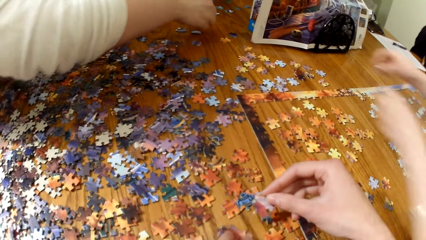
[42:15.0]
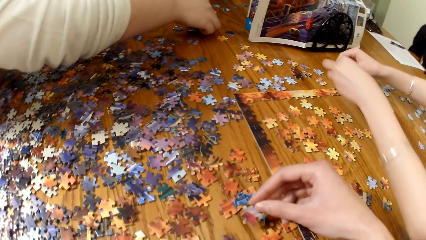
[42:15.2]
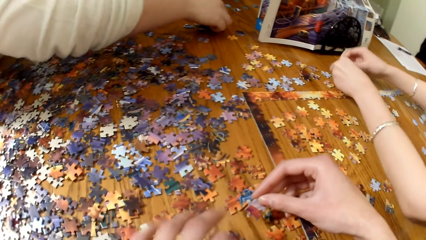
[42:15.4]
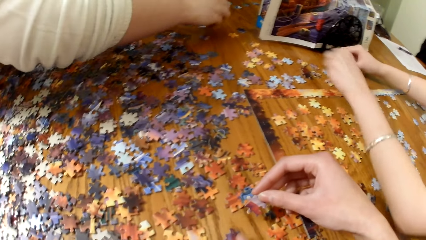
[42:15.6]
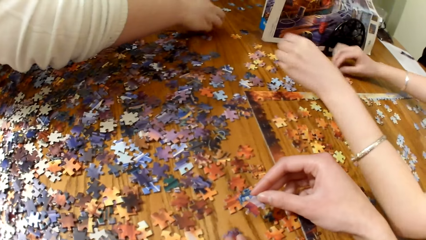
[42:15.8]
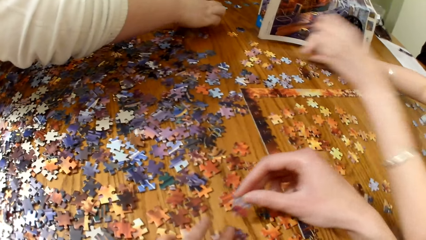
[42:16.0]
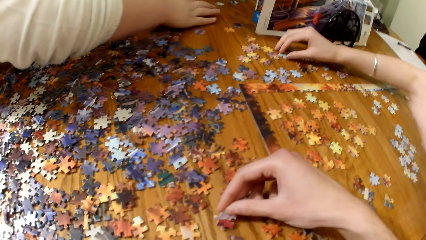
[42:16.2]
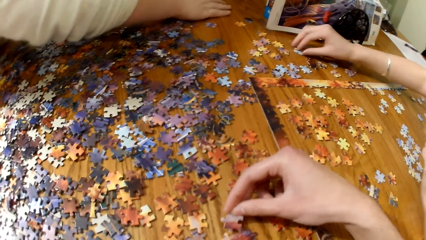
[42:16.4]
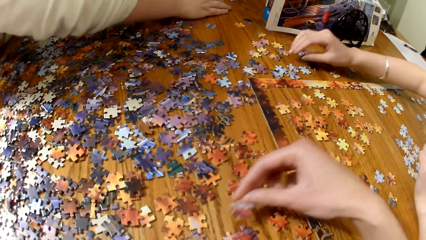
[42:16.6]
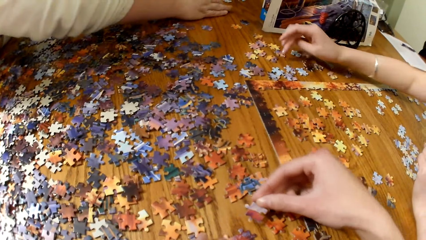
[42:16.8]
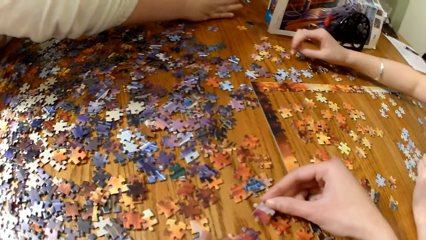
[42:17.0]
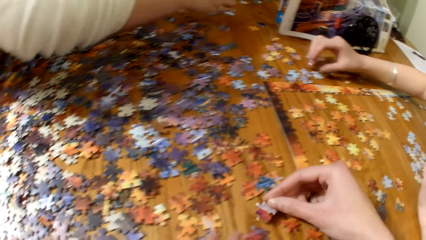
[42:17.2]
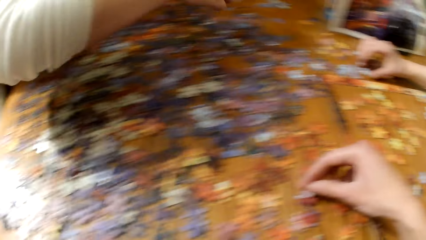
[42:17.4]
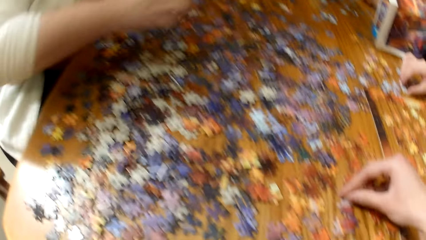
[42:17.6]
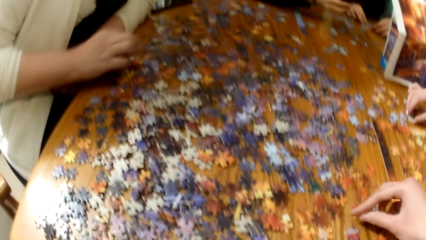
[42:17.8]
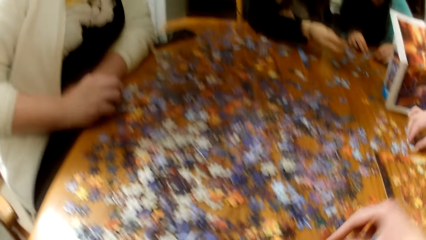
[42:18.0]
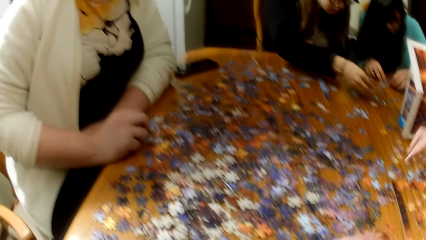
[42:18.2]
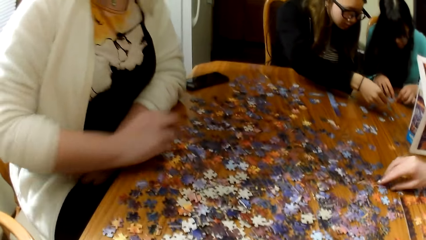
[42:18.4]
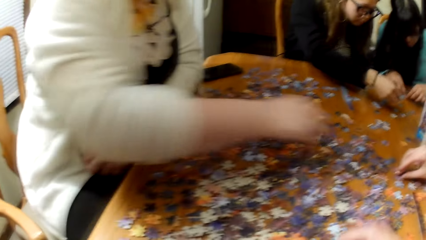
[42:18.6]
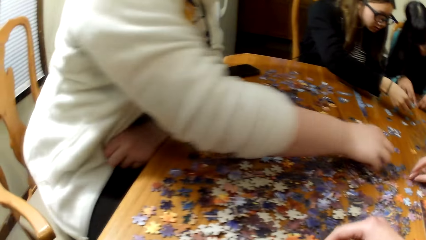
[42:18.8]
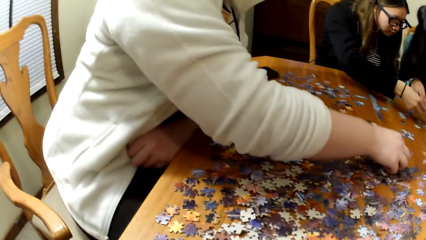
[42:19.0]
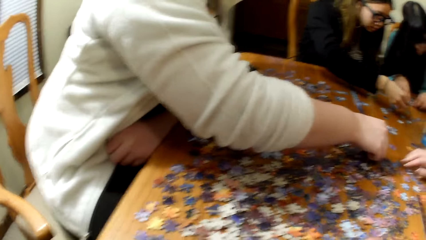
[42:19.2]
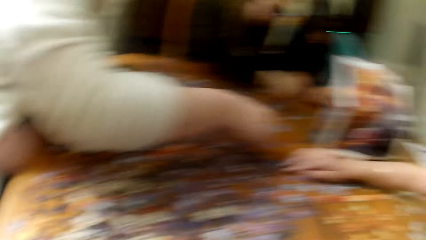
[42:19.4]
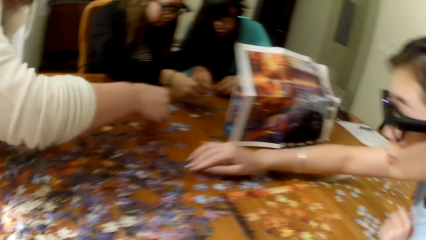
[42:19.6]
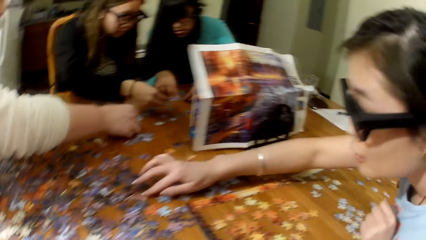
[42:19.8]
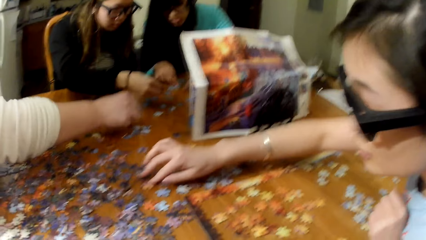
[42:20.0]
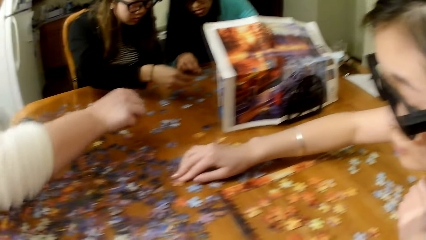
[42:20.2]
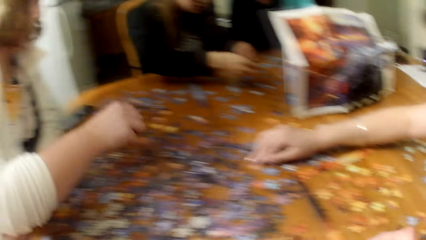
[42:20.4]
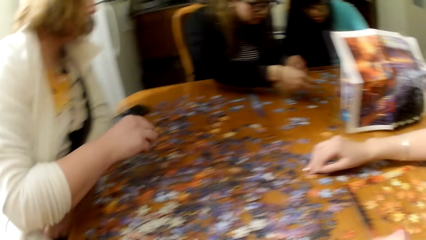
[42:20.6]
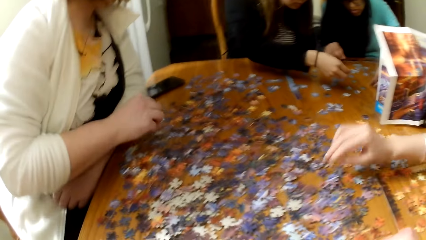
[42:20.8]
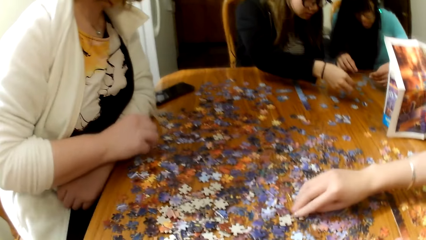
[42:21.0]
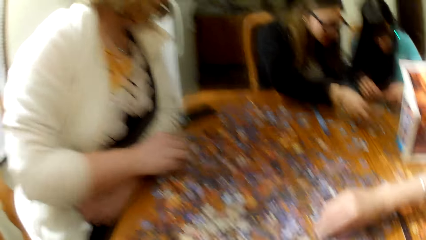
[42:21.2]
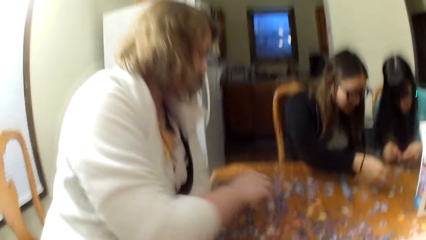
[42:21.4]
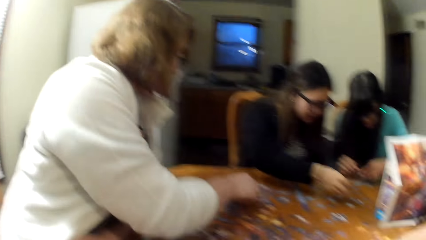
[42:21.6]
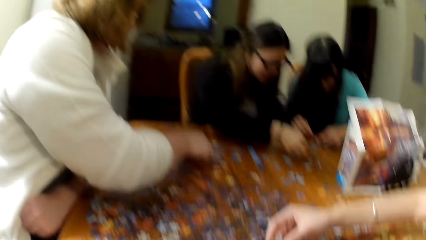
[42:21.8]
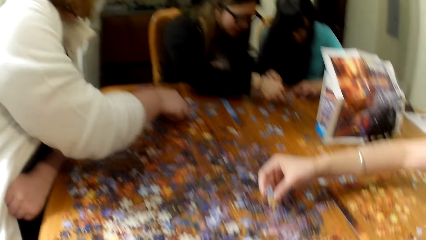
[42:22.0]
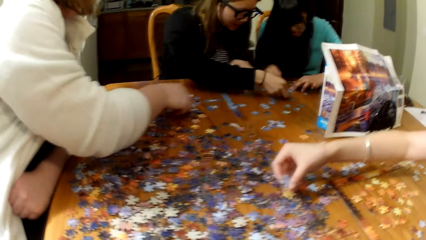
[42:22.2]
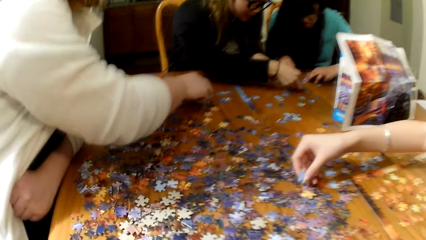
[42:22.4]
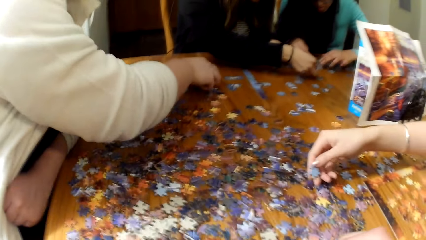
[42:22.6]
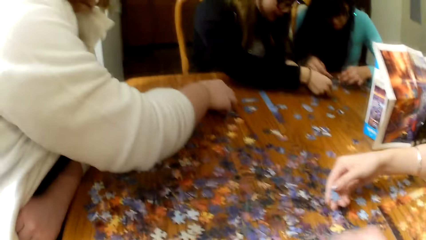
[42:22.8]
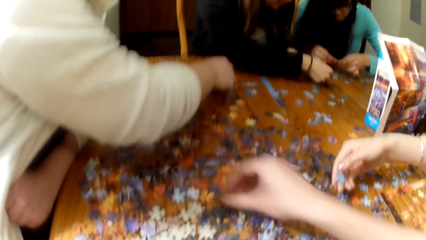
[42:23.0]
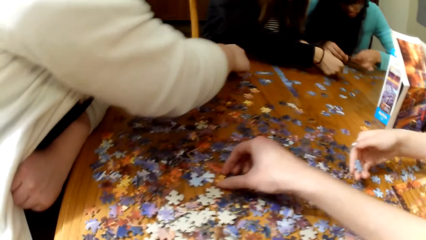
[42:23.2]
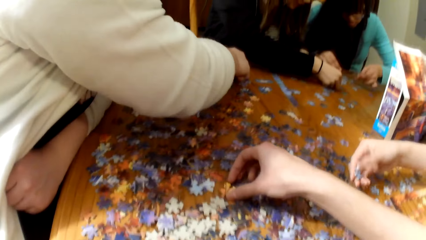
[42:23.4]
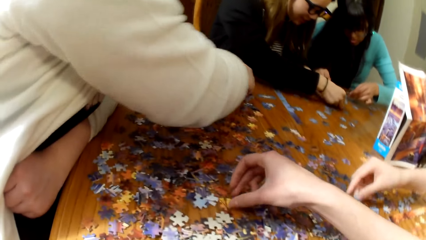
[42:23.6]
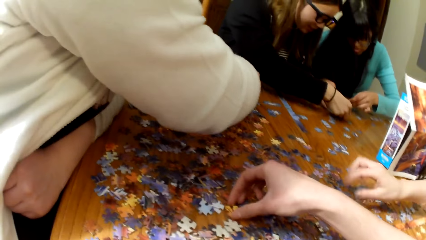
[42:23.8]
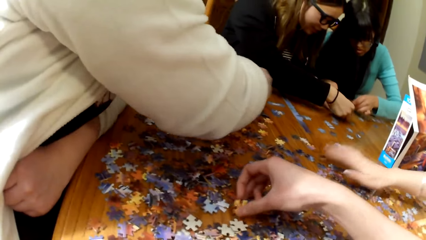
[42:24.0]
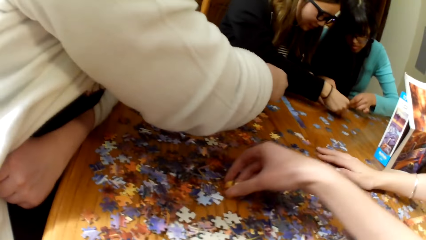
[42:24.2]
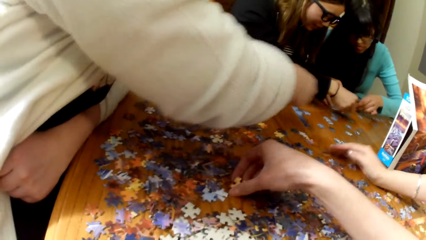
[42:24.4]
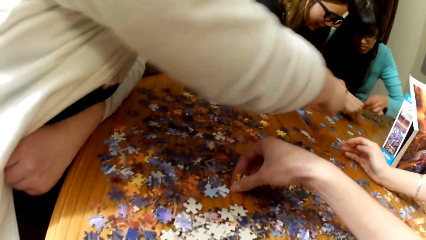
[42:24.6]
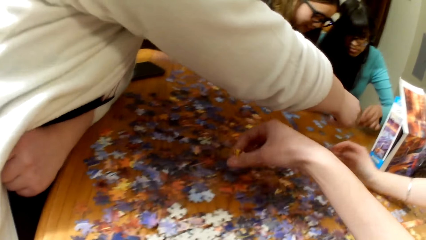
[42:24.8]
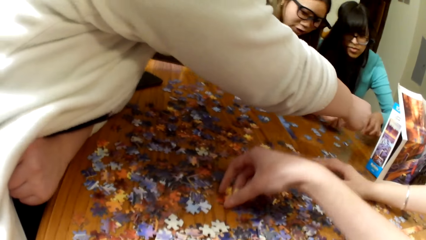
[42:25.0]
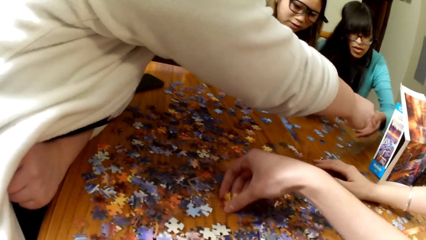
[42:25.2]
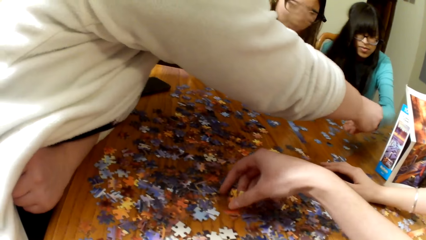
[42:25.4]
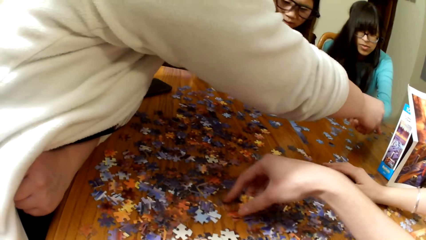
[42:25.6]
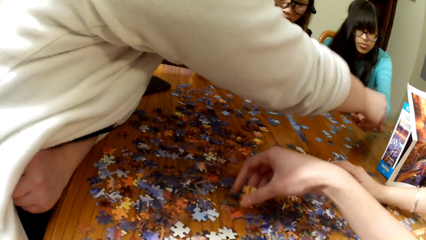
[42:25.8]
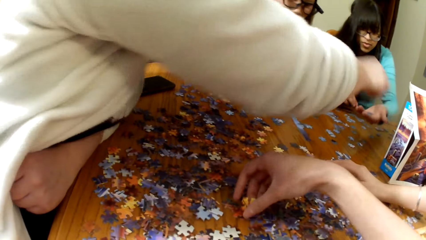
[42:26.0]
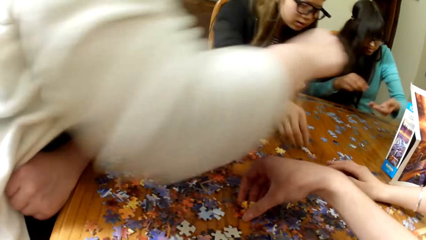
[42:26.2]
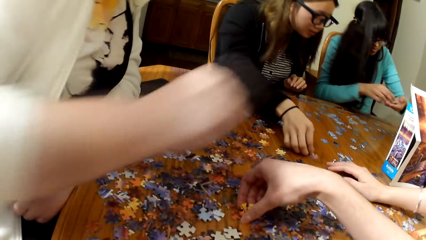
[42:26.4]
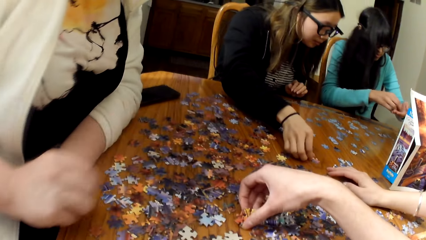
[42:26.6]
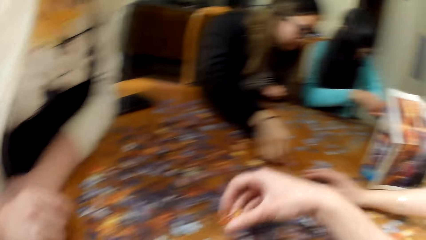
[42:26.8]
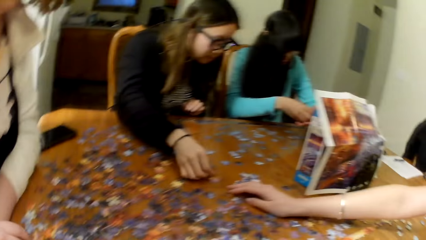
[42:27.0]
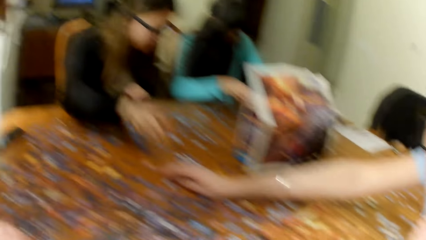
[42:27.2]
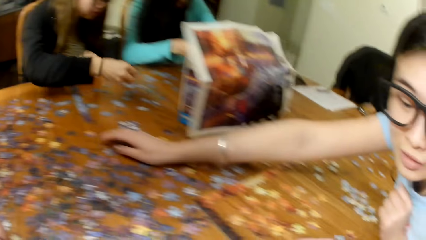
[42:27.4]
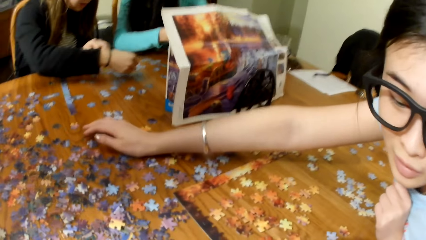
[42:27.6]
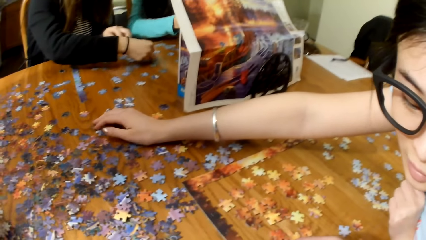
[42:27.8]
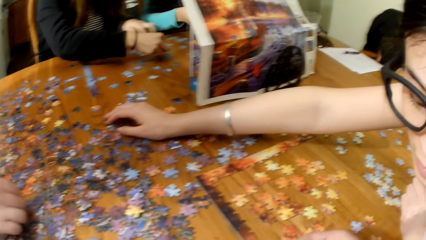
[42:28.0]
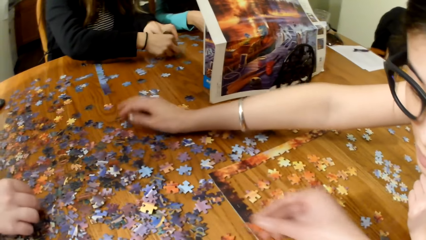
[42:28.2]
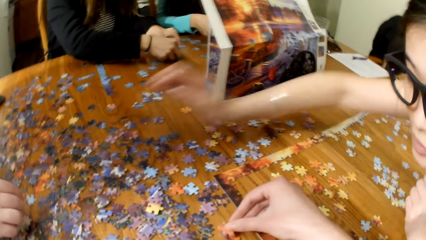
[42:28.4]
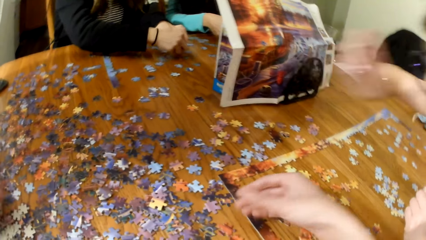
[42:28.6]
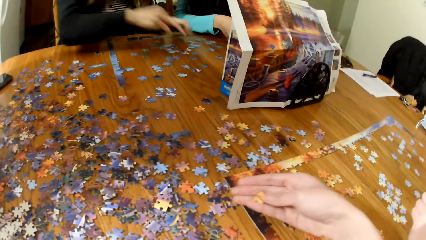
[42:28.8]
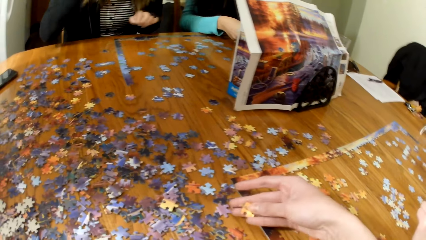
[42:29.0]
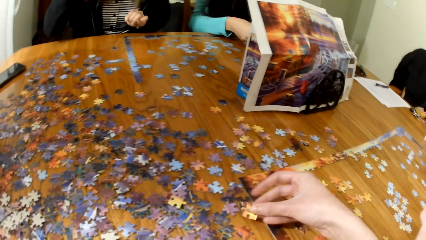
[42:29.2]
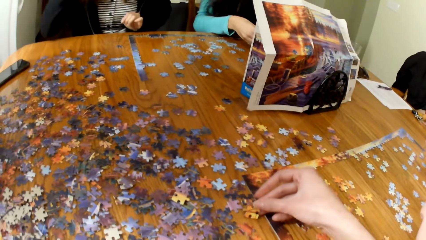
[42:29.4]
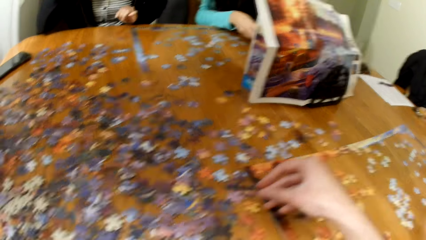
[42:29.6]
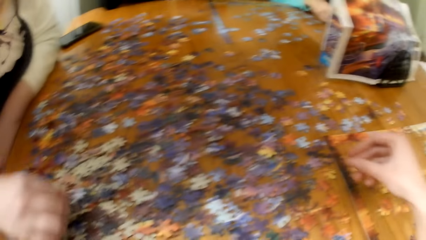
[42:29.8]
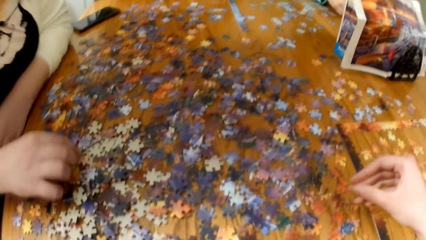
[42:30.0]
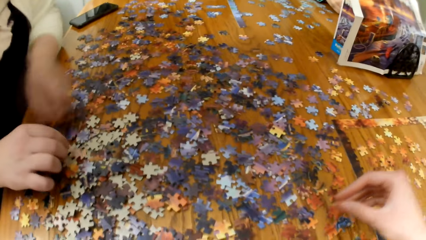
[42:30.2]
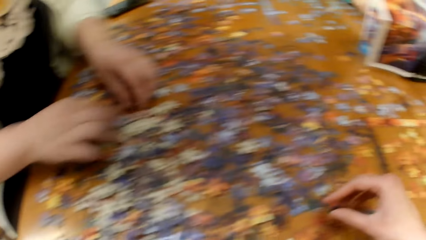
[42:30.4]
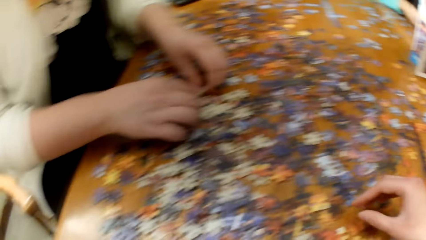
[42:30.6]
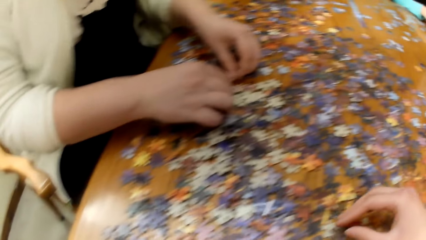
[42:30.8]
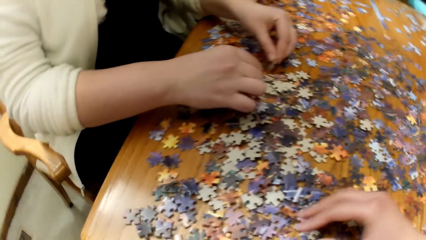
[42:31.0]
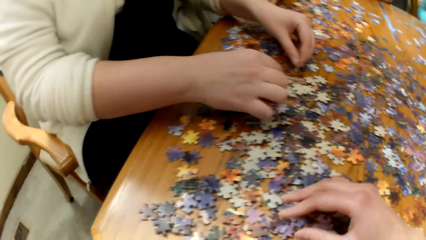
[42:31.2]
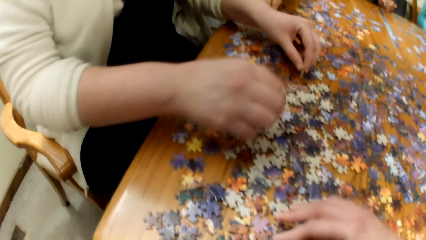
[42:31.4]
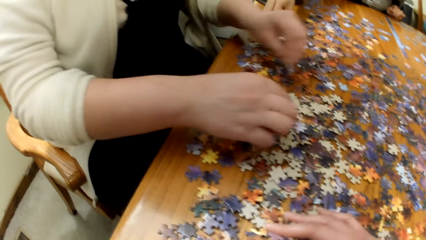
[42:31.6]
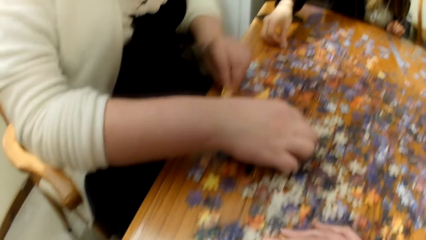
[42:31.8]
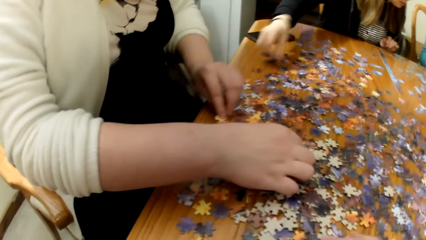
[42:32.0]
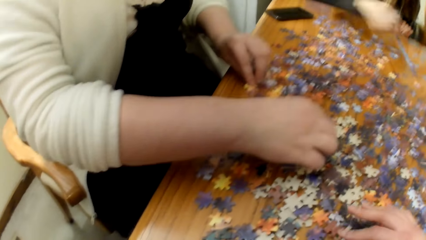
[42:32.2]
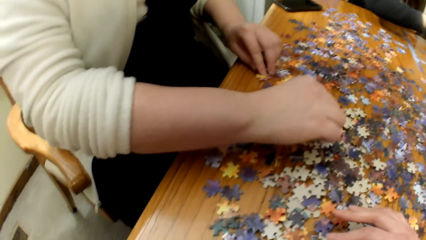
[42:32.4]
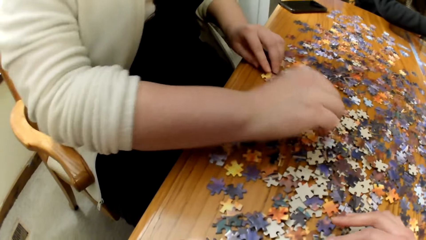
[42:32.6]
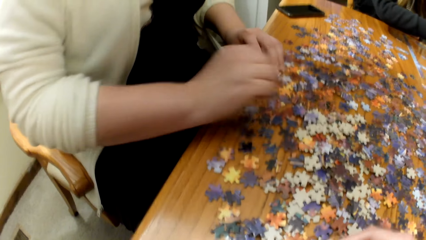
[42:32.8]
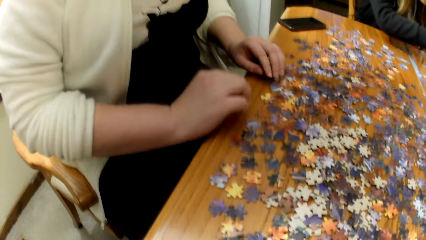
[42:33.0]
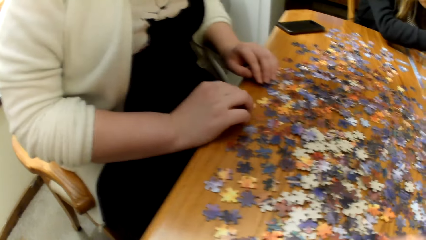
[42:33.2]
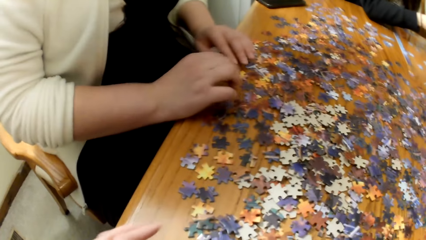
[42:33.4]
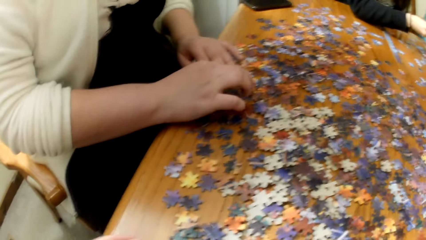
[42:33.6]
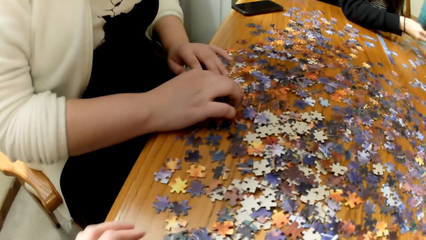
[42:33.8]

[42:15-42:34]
A lady picks a piece of jigsaw puzzle from the table. The camera wearer picks the puzzle piece from the table. Another lady plays the jigsaw puzzle. The first lady picks the puzzle piece. The other lady plays the jigsaw puzzle and picks the puzzle piece. The camera wearer picks the puzzle piece. A woman looks for the puzzle. Another woman looks for the puzzle. The camera wearer collects the puzzle piece. They look for puzzle pieces. A third woman looks for the puzzle. The camera wearer places the puzzle piece on the table. They look for puzzle pieces. The second lady arranges the puzzle piece. The camera wearer collects the puzzle piece.
